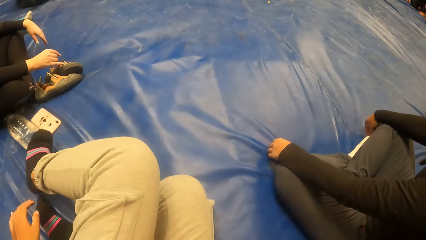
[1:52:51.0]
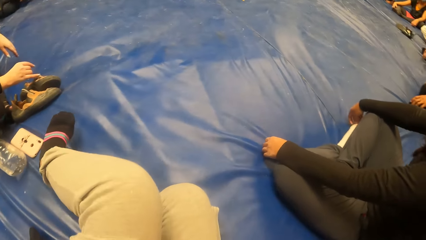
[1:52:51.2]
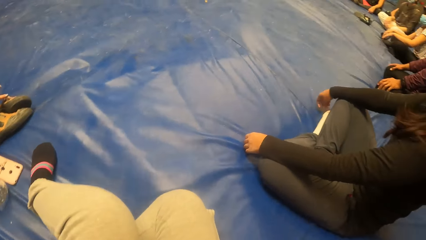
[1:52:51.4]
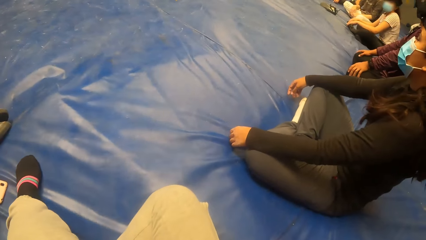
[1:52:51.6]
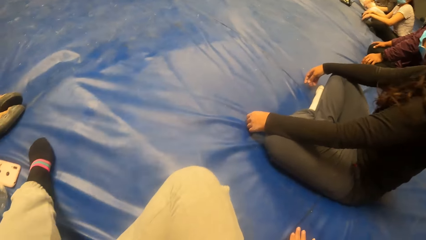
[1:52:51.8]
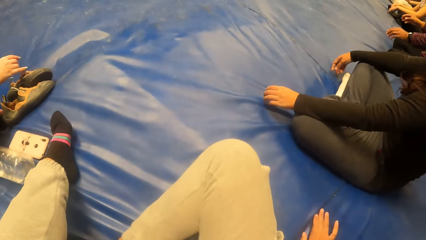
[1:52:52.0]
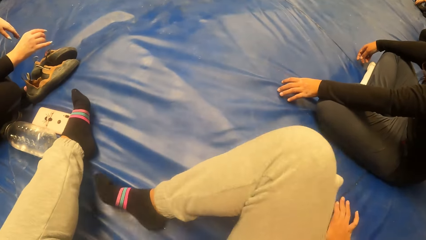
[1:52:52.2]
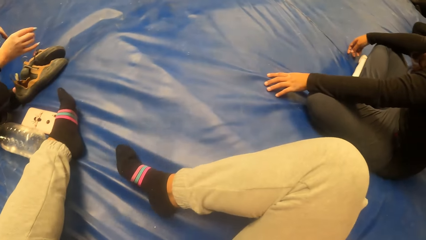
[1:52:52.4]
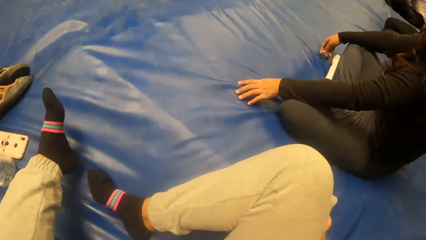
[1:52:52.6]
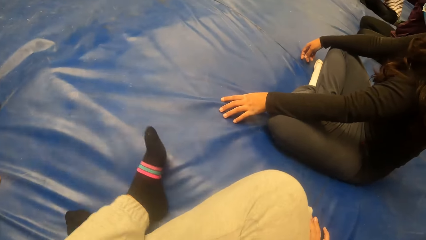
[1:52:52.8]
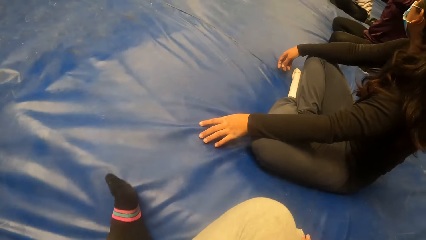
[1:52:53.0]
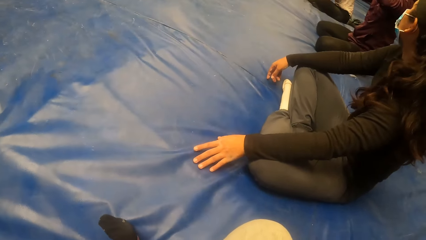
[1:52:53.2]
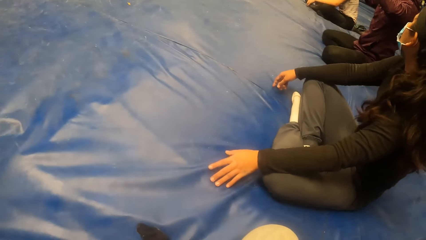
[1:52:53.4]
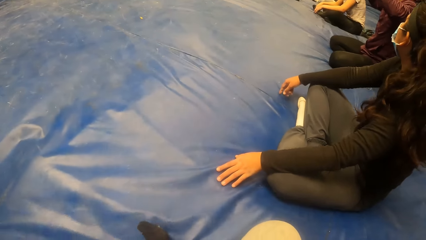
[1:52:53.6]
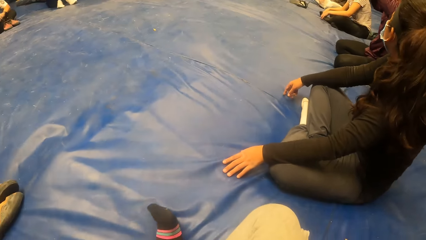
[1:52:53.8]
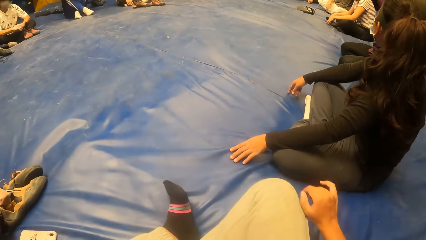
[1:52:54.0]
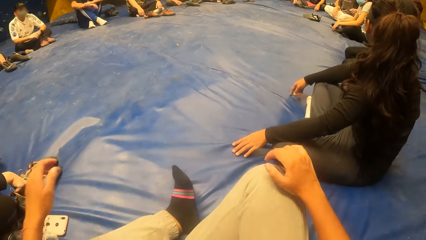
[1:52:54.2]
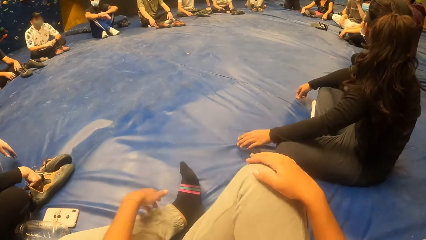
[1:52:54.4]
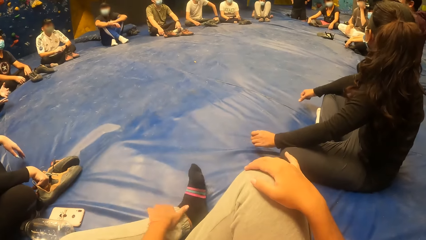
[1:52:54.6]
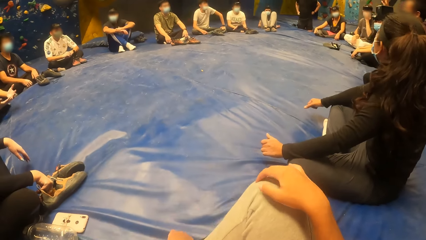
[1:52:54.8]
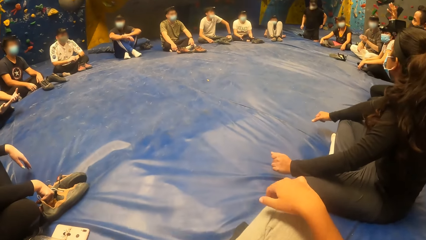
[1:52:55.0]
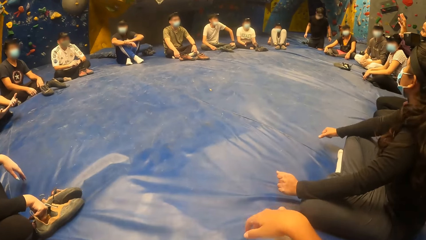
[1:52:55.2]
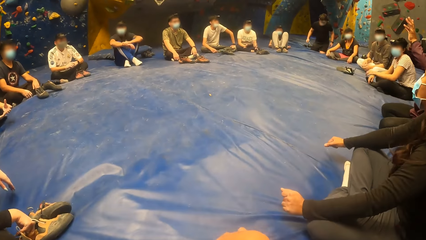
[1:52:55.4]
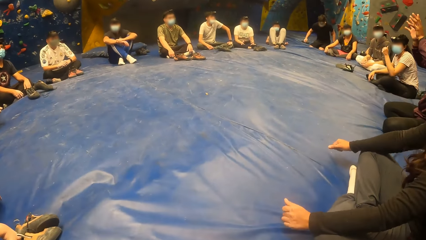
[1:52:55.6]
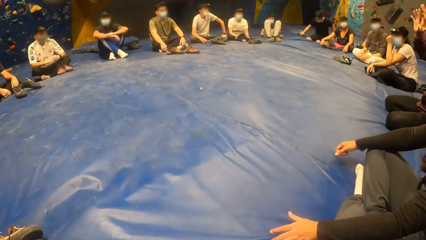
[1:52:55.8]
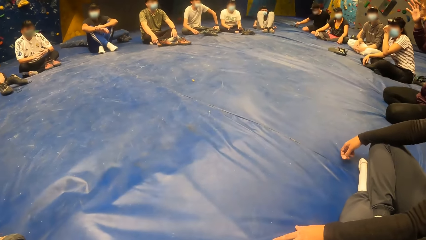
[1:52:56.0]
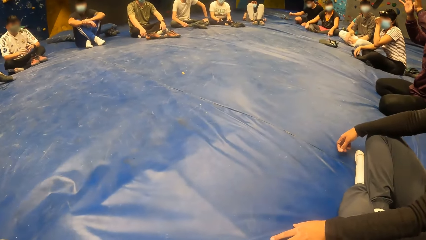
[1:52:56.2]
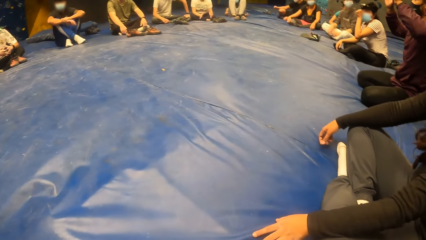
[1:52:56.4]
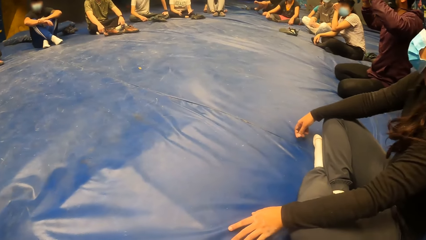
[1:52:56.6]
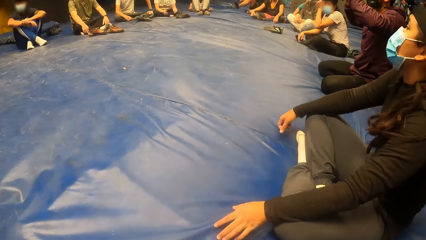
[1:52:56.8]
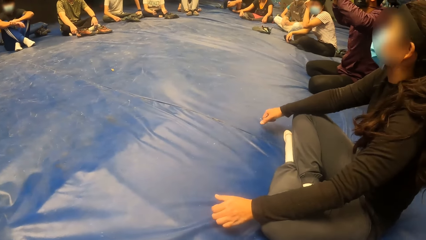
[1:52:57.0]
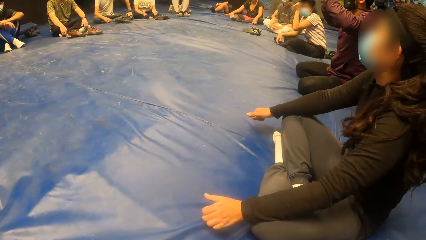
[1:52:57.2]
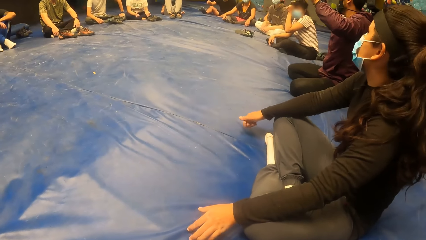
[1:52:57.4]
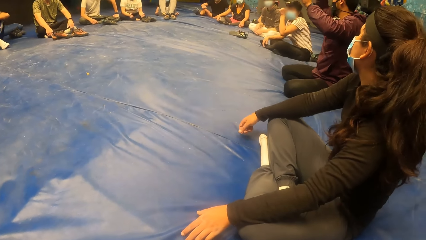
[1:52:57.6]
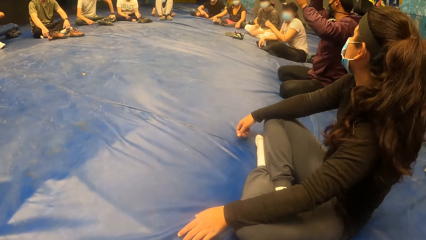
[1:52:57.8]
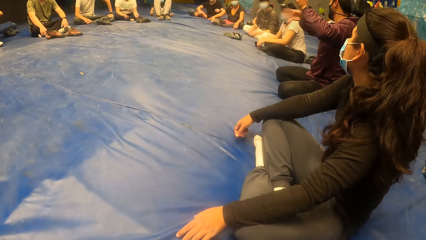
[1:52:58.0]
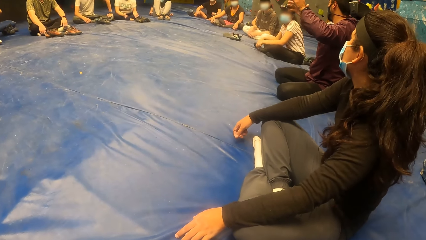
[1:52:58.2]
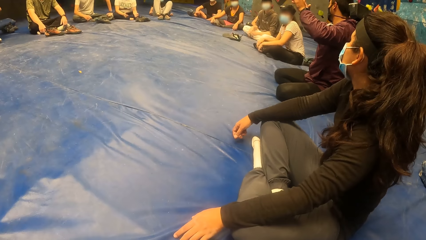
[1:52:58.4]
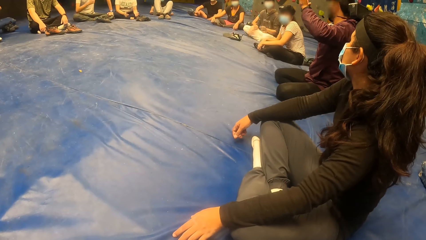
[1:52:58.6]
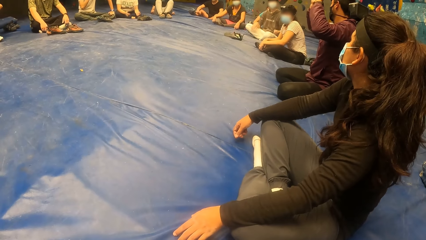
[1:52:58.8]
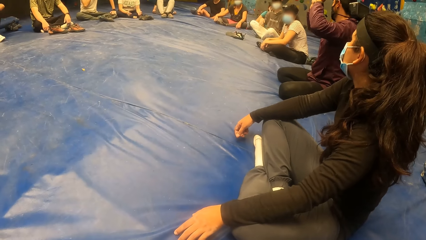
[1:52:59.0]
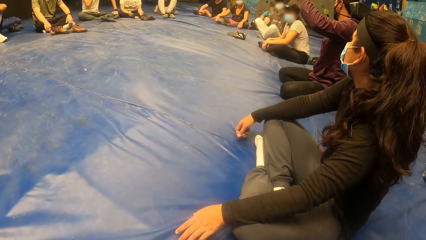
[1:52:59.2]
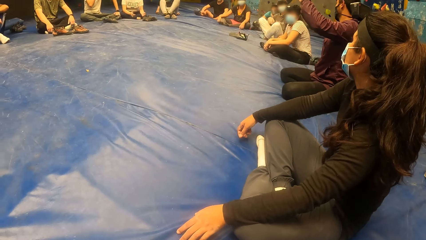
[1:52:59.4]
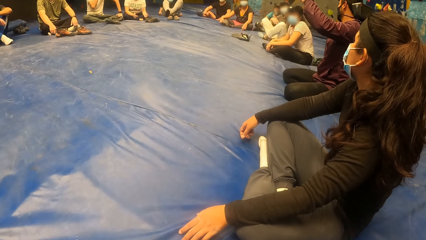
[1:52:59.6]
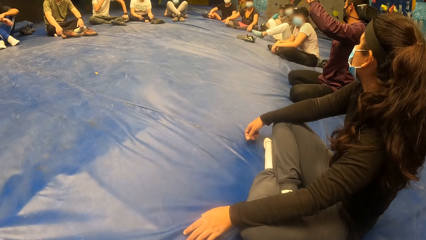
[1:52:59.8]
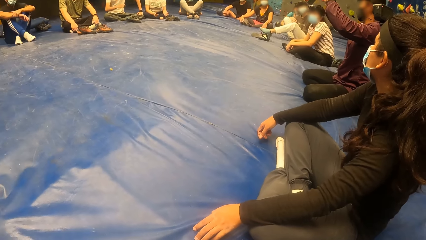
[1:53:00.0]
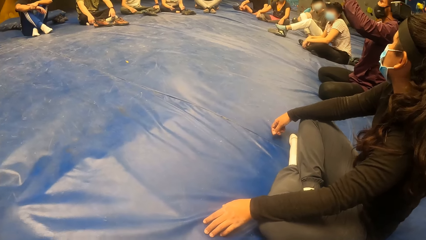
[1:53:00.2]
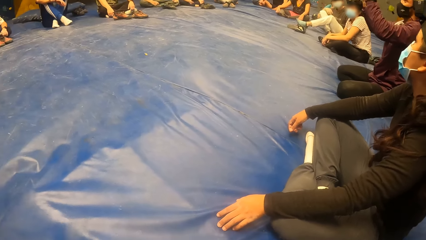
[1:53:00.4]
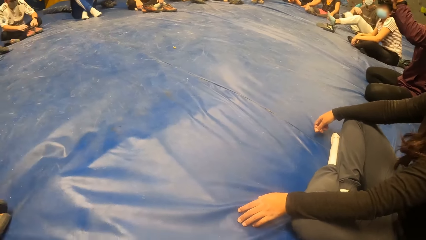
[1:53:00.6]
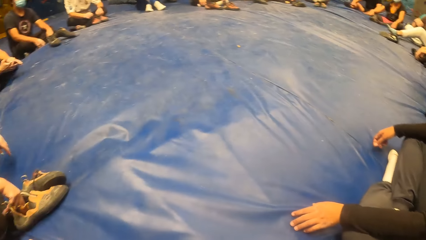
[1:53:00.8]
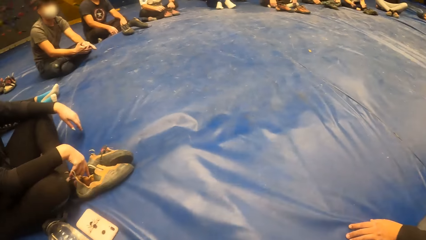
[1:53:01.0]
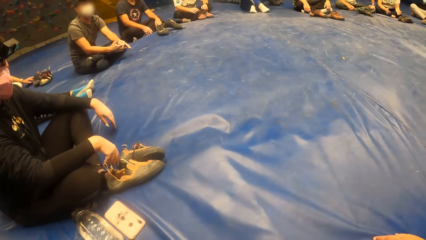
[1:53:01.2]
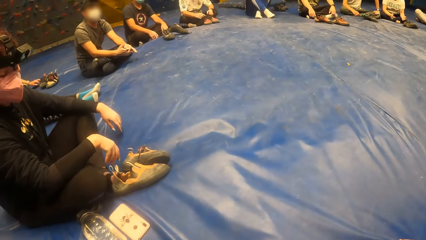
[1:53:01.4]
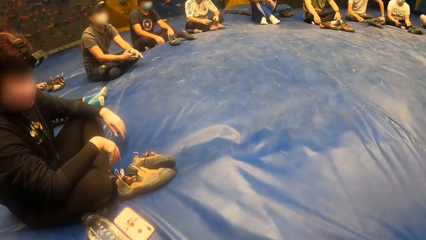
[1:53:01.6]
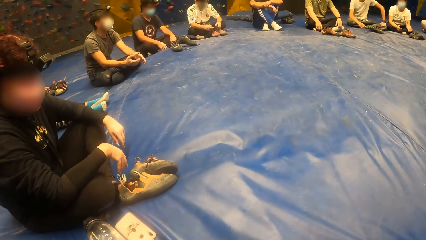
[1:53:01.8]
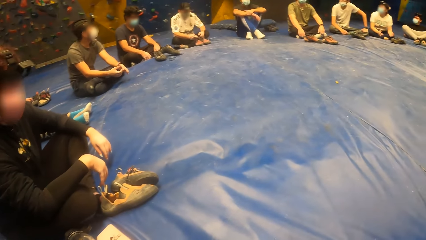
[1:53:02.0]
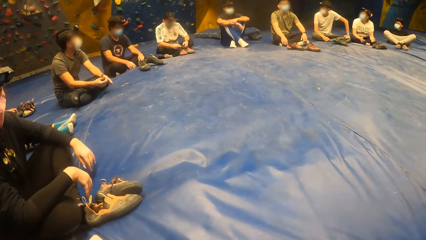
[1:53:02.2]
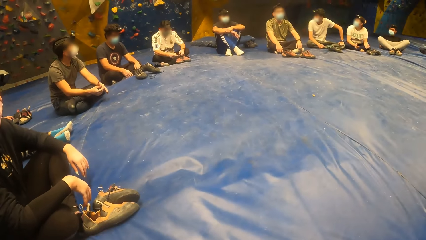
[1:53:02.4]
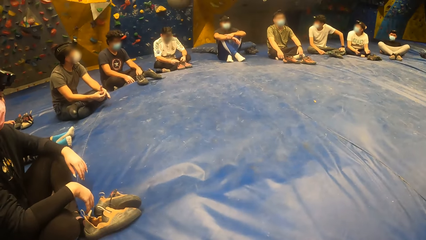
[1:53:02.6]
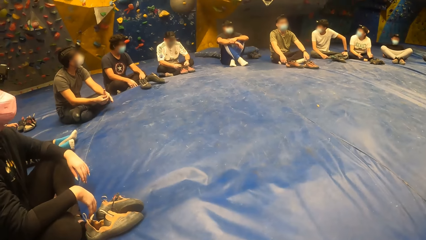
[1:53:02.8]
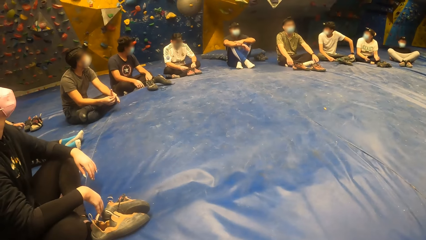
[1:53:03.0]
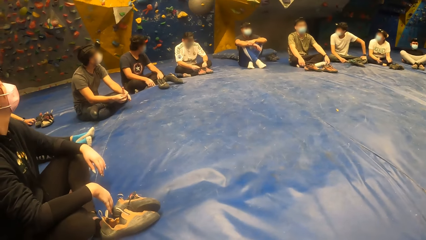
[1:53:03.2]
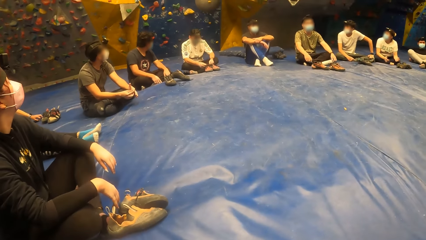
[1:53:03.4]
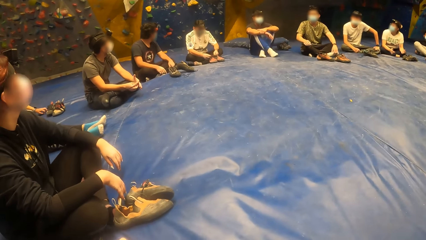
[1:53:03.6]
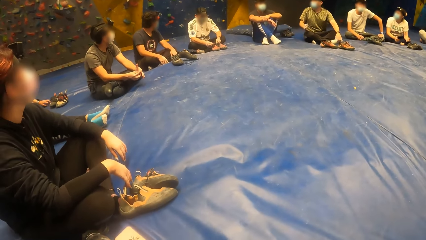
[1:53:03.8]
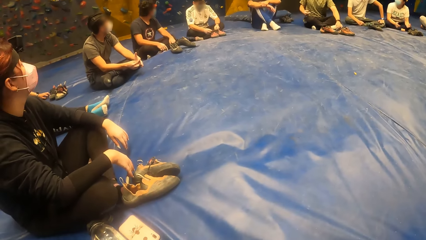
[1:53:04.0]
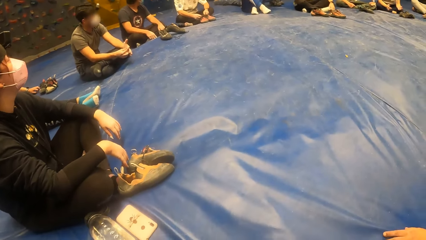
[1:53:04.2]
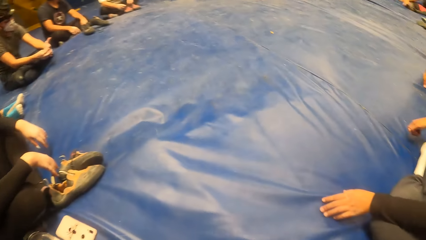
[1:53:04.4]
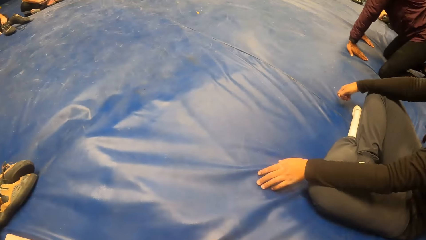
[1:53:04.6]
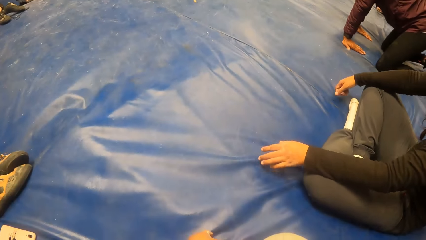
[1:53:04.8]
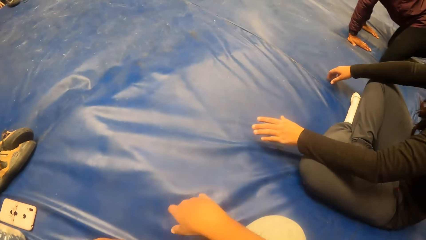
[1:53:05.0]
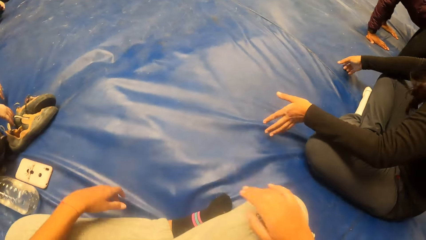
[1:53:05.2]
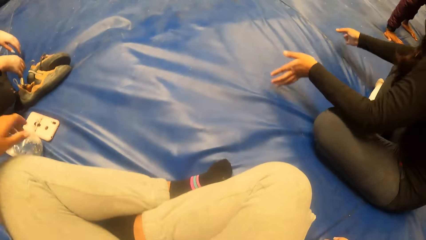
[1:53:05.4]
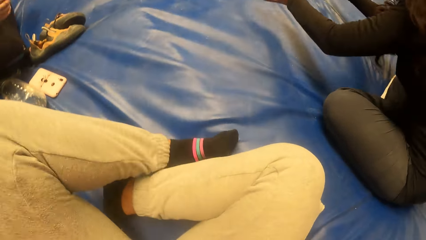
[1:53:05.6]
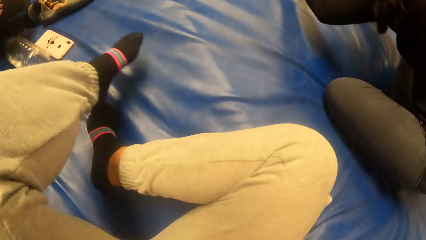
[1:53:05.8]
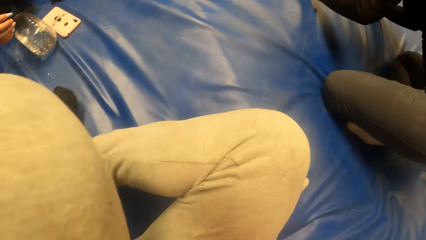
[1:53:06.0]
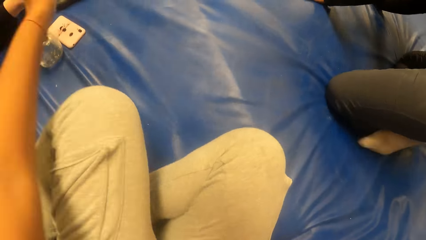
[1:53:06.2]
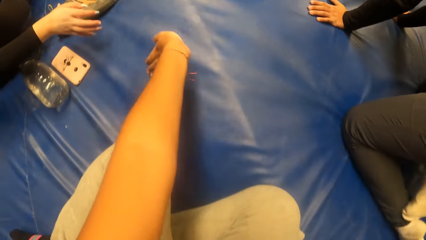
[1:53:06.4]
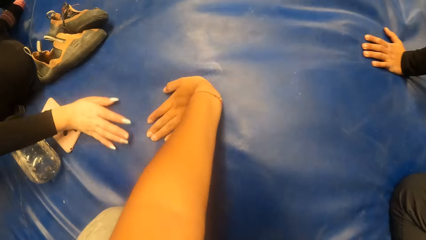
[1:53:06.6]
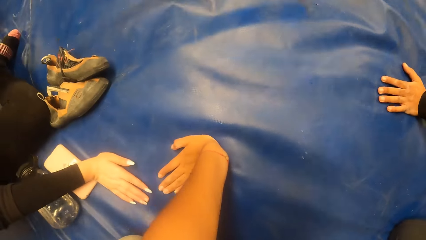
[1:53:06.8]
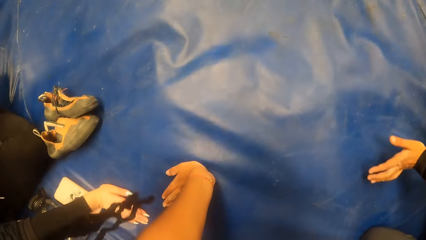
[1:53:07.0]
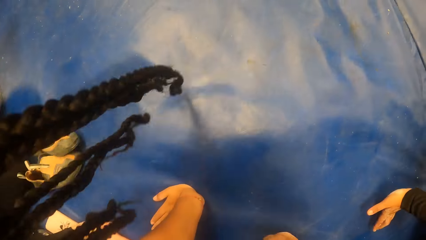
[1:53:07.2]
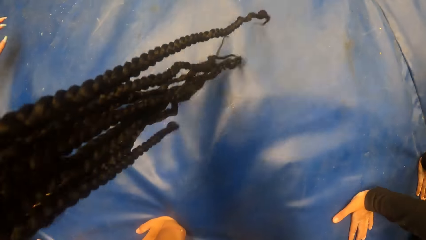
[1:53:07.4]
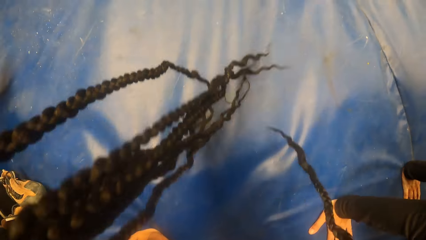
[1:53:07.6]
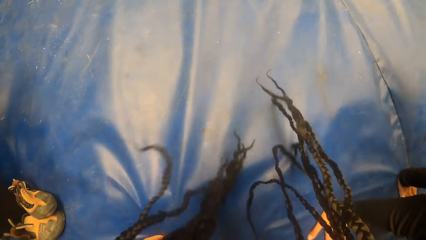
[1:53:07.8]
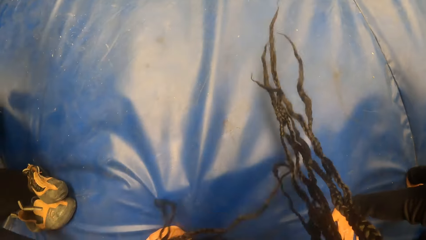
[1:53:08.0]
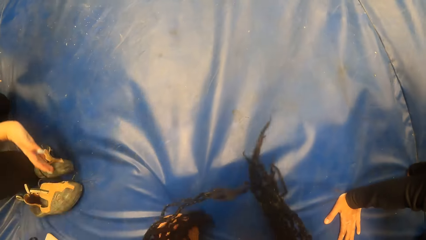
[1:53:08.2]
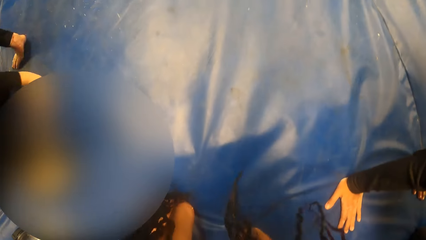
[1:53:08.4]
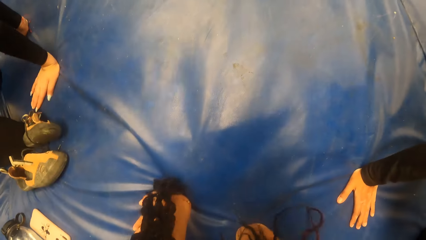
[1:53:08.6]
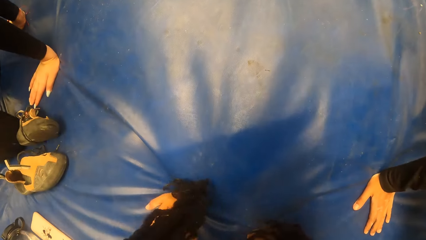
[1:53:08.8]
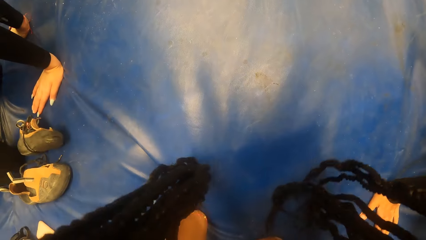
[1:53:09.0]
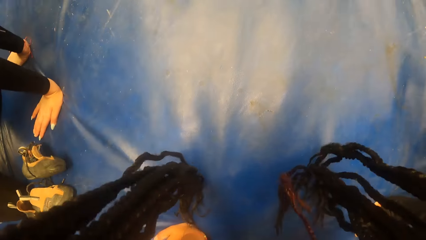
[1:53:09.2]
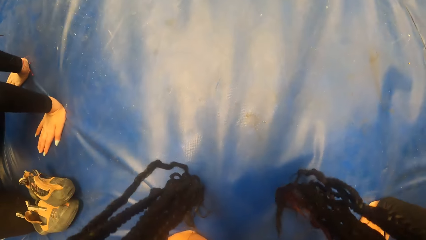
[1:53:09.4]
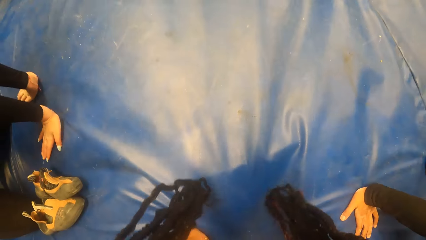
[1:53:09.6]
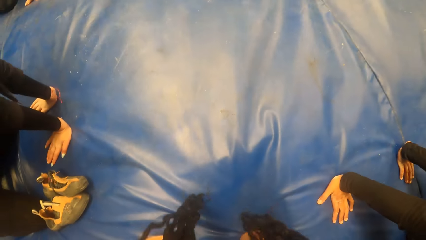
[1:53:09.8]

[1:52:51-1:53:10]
The camera wearer is putting her legs in front. An instructor interacts with the camera wearer. The camera wearer is looking around. She is stretching in front. She exercises her body. A woman exercises her body. Another woman exercises her body.
